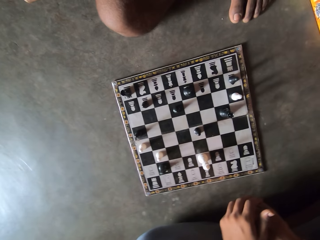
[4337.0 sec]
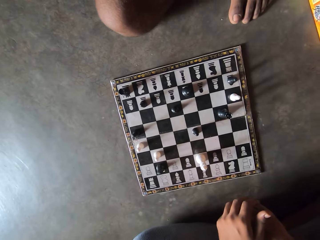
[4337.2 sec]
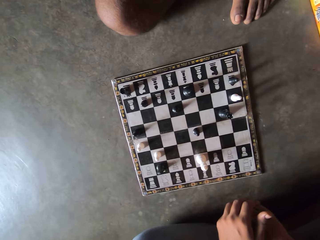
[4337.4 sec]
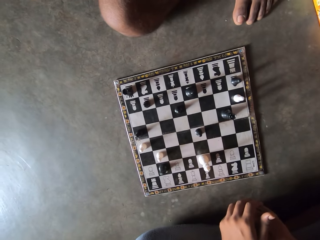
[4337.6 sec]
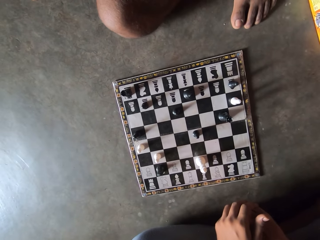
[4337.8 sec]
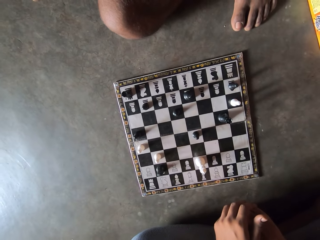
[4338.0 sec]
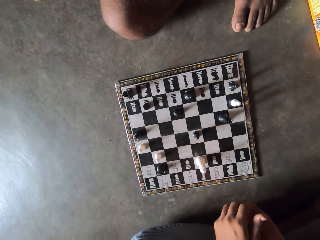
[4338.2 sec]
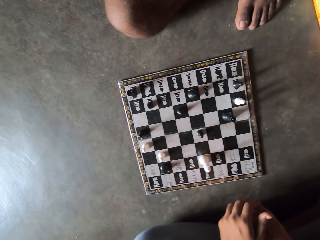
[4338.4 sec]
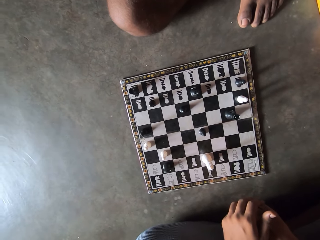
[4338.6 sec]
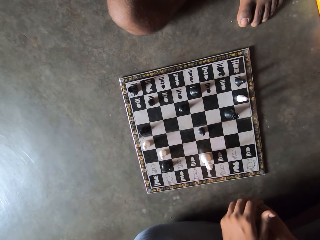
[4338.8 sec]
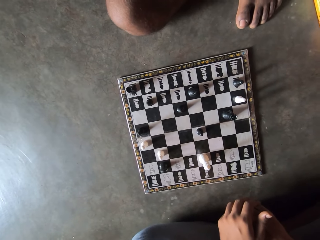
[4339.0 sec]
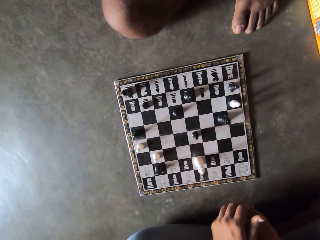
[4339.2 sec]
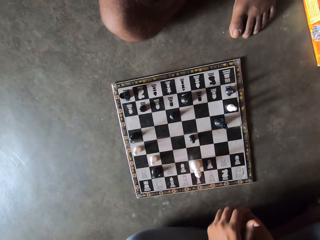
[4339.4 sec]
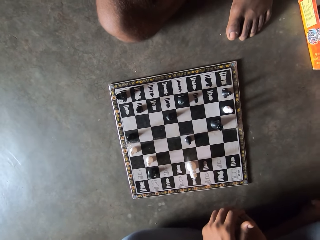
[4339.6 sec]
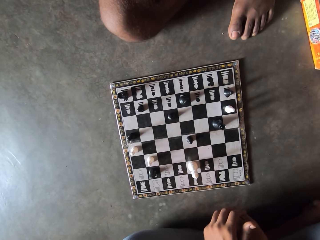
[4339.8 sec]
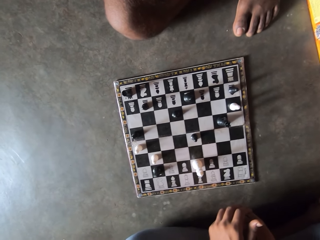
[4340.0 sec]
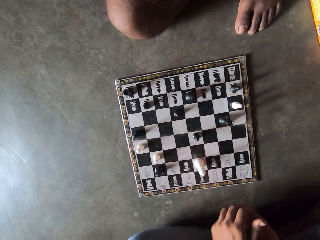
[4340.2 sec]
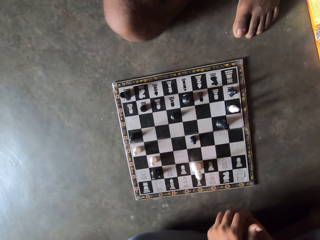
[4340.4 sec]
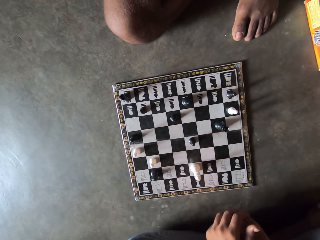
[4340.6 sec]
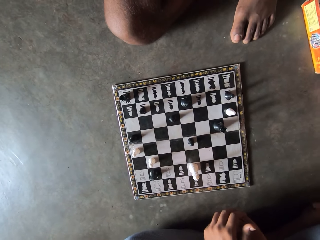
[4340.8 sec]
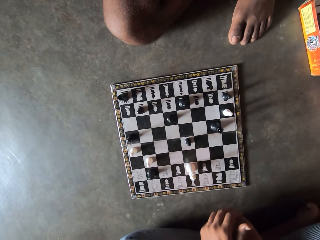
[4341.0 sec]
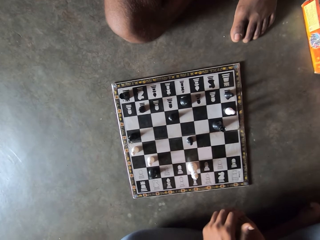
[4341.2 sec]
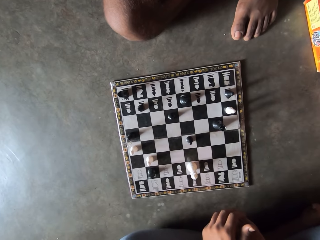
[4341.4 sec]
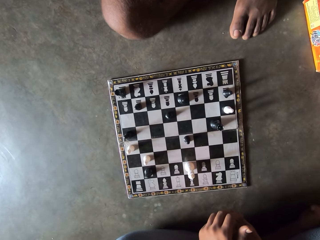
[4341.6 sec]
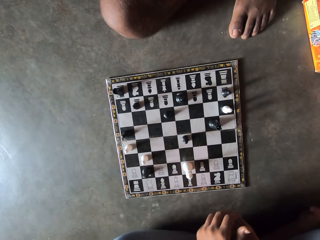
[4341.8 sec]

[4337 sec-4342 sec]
A man stares at the checkerboard.

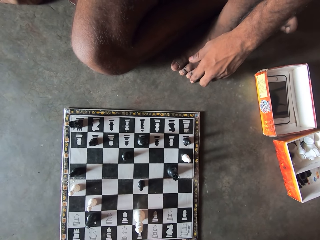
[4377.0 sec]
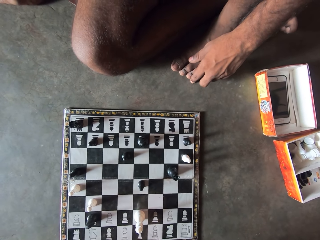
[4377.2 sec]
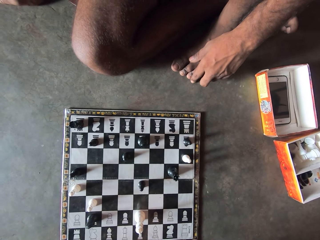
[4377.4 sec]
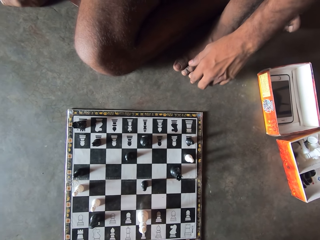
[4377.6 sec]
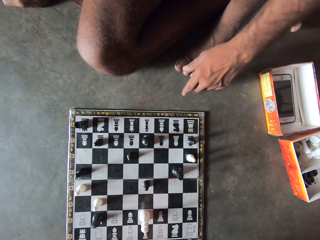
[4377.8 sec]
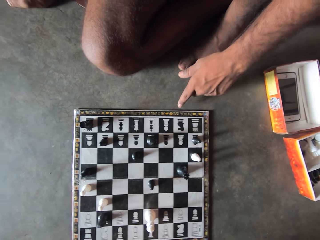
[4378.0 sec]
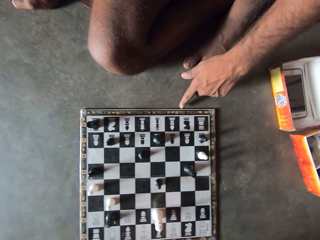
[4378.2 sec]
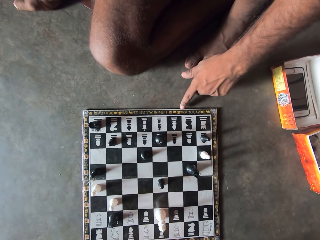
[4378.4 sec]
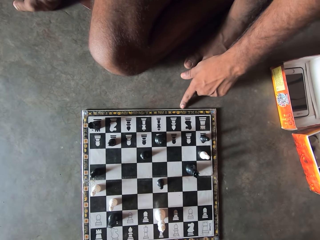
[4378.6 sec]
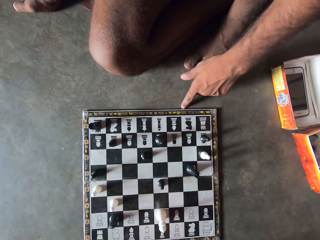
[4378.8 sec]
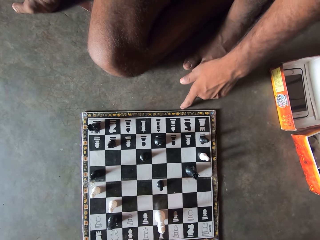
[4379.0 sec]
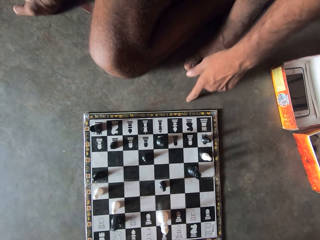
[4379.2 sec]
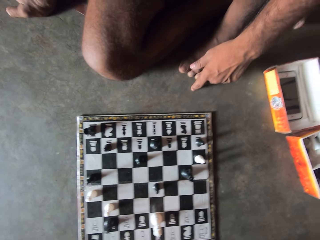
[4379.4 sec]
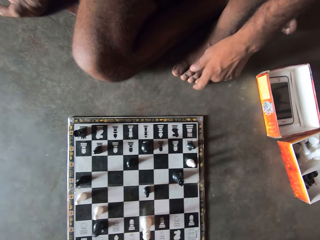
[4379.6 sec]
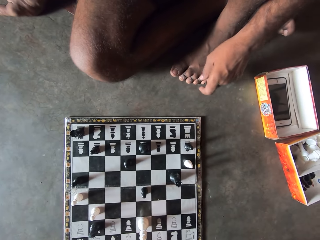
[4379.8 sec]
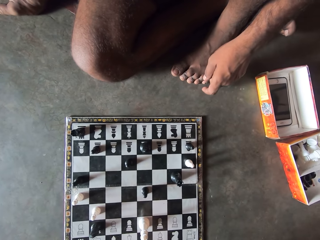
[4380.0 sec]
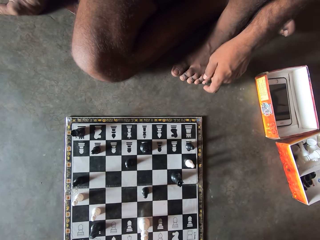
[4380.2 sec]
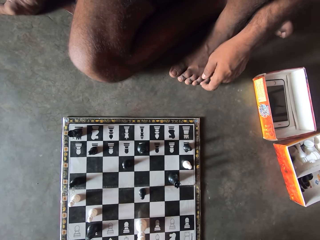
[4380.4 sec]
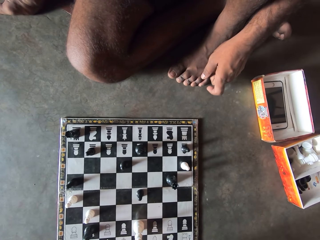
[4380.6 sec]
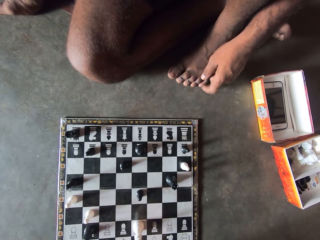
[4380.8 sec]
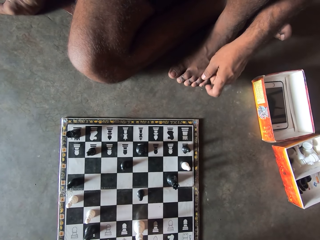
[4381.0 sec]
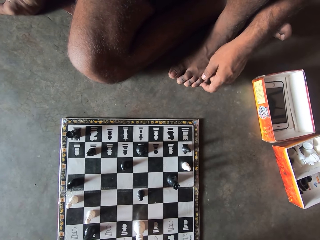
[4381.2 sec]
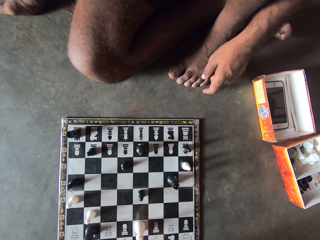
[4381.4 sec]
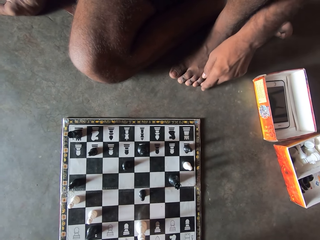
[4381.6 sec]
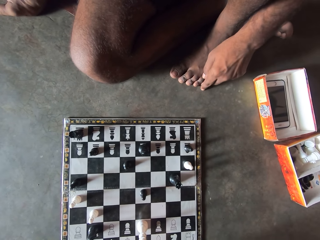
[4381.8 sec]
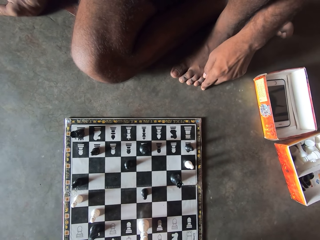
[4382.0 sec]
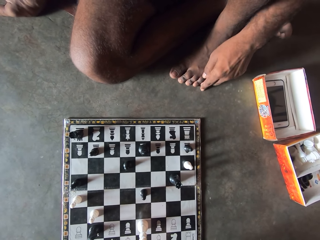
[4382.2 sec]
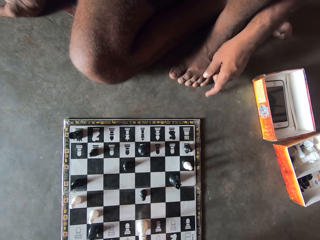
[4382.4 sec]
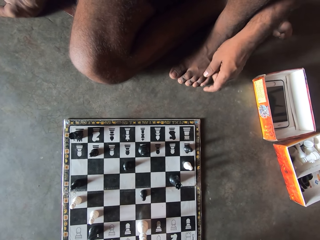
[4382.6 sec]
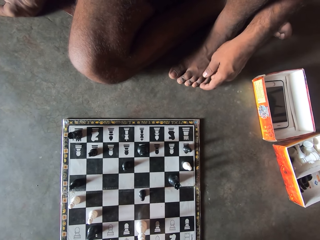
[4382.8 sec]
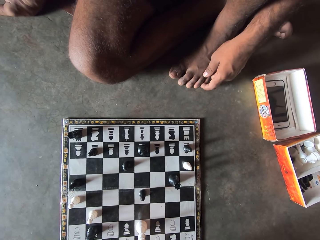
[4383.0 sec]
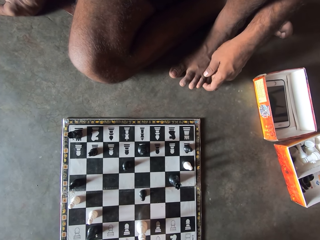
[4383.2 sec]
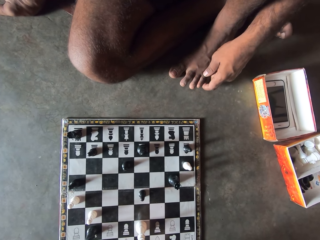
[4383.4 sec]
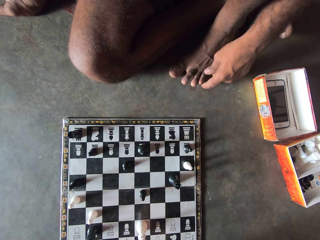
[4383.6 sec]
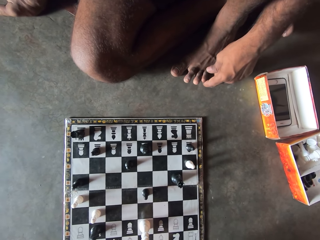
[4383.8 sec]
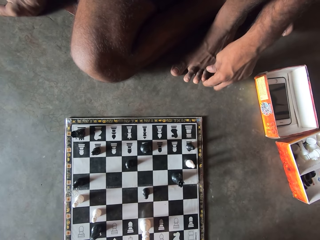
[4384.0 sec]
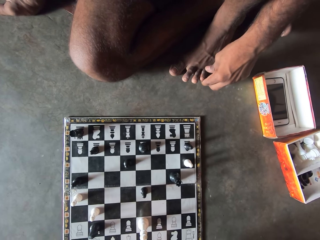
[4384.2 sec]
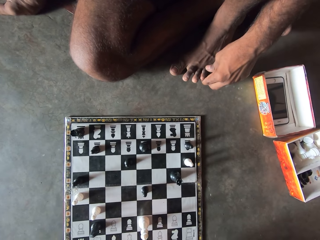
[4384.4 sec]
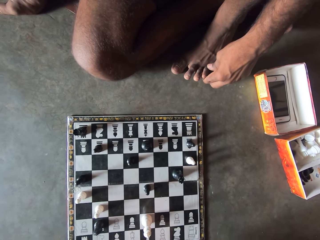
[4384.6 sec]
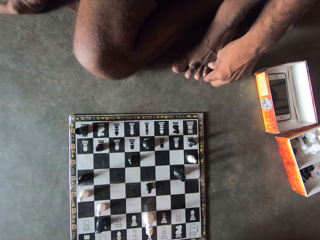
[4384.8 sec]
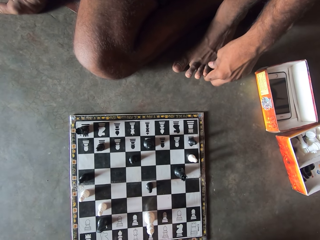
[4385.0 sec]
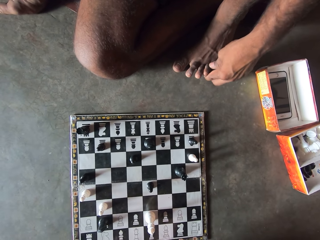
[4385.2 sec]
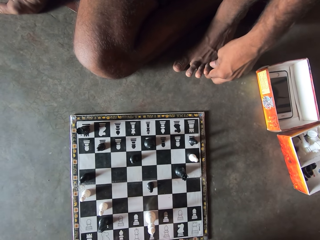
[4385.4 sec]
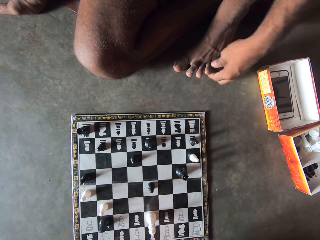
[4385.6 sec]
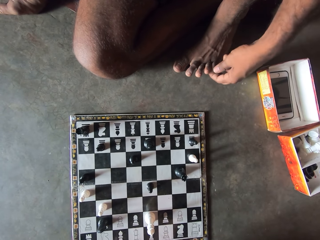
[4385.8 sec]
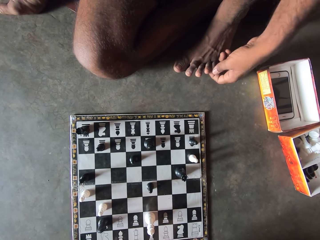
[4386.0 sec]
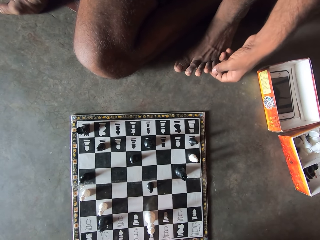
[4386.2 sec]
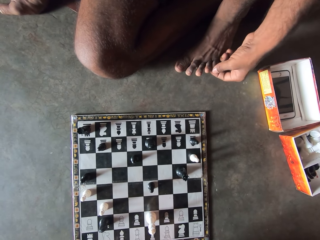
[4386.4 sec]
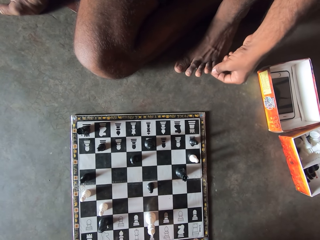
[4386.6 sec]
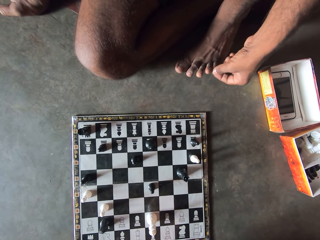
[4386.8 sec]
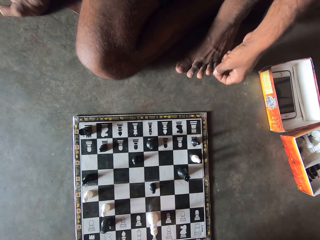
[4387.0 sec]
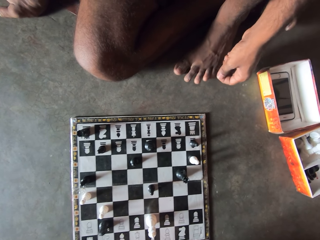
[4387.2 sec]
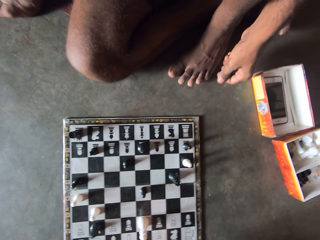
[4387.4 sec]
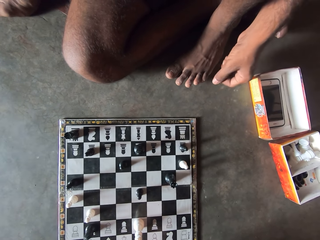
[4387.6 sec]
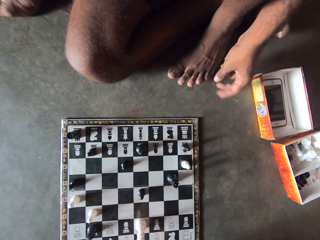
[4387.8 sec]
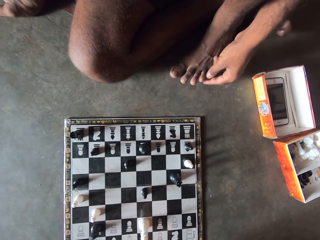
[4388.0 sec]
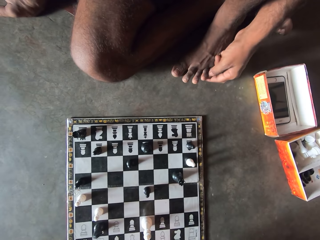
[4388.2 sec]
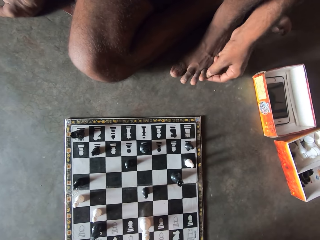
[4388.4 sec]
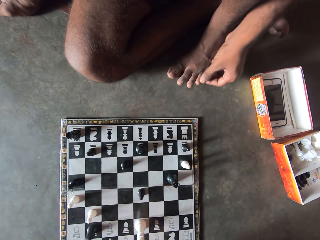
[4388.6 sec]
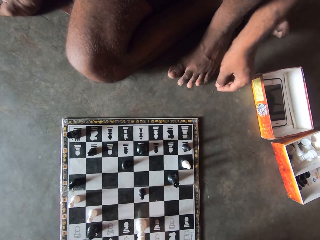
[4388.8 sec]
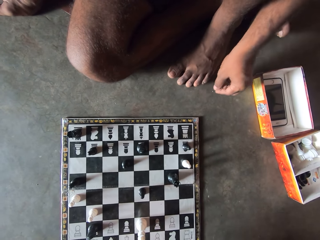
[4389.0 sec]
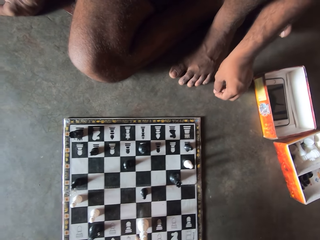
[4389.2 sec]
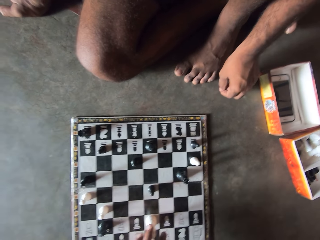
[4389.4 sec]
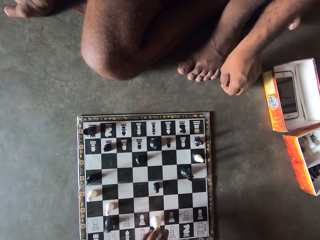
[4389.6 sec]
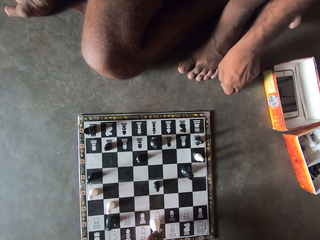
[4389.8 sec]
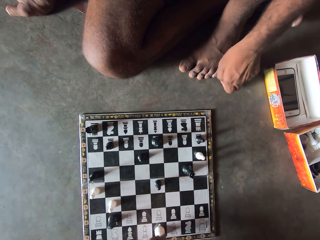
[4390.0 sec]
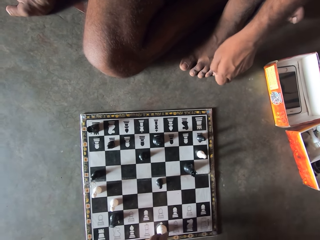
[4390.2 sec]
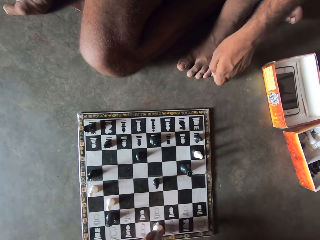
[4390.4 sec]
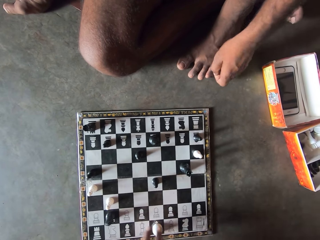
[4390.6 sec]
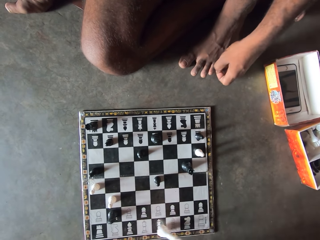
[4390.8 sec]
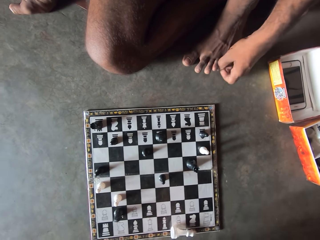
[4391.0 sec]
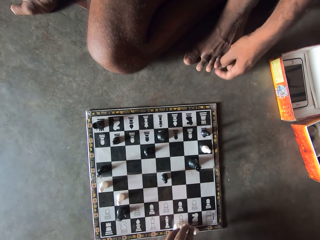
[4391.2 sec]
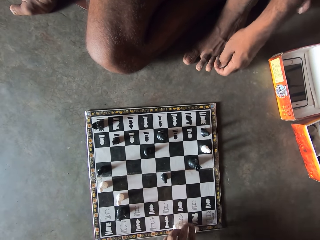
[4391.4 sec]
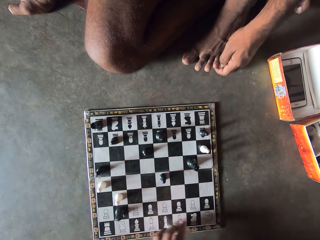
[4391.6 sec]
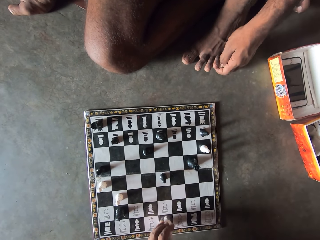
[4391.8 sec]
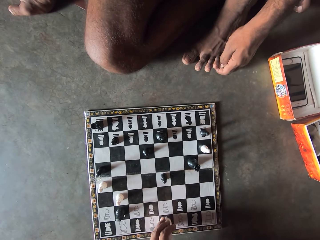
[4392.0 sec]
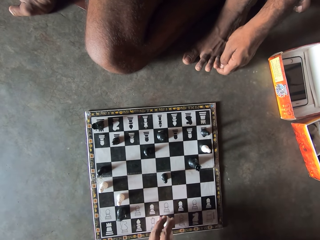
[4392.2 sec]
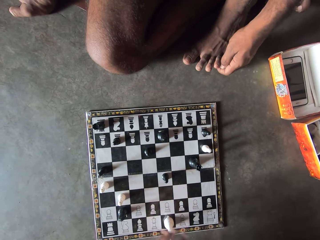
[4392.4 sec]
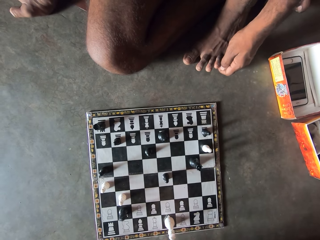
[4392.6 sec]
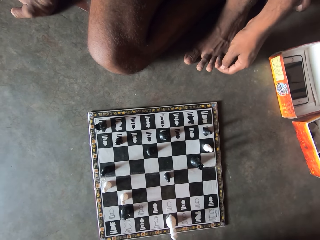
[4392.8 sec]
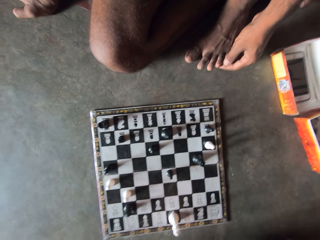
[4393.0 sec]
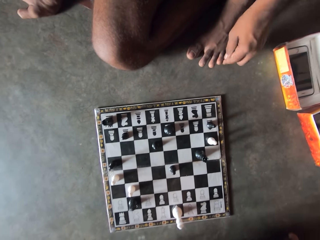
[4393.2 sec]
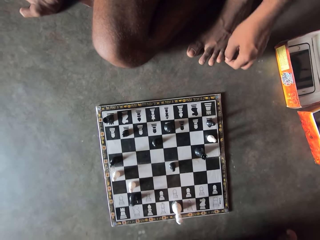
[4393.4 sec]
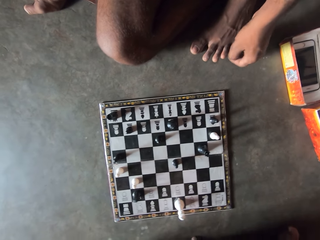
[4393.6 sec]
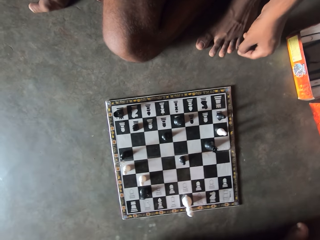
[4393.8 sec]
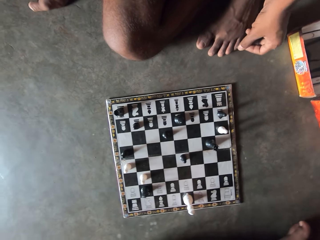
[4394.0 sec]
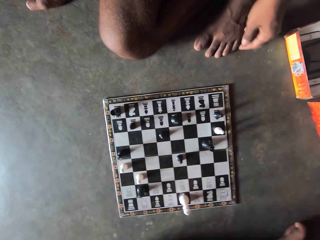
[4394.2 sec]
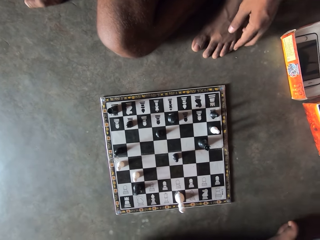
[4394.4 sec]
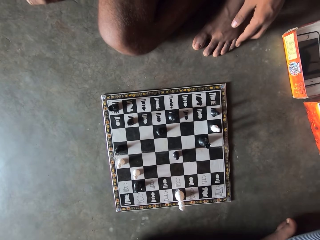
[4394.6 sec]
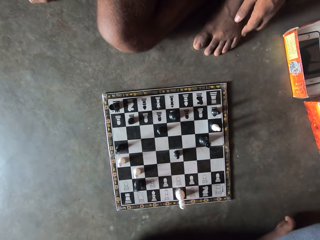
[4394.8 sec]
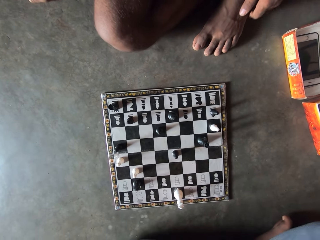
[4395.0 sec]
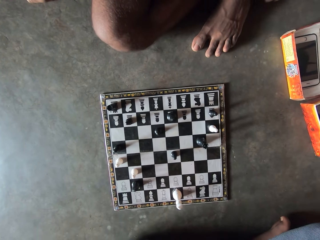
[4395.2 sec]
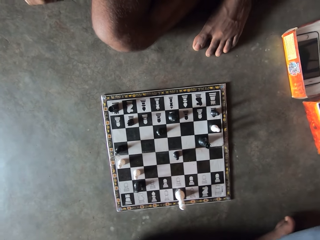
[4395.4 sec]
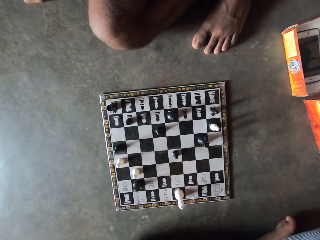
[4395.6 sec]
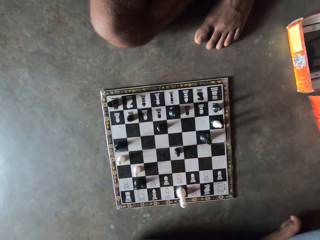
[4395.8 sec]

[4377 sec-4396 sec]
A man touches the checkerboard. The man stares at the checkerboard. The camera wearer plays draughts.
